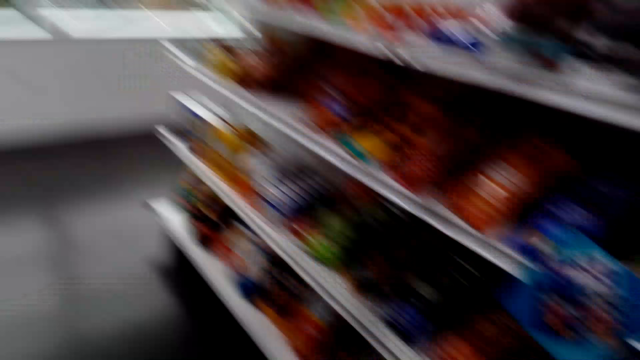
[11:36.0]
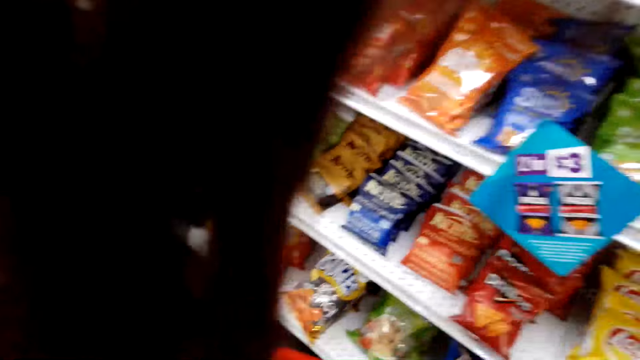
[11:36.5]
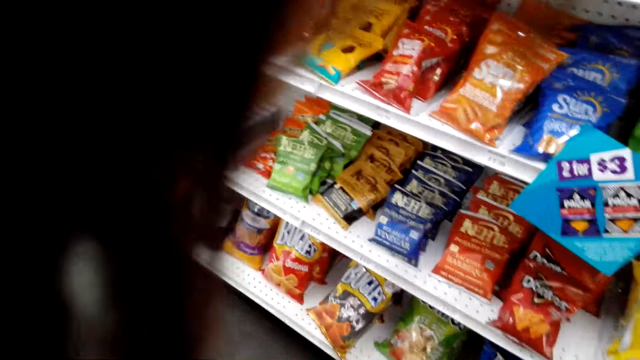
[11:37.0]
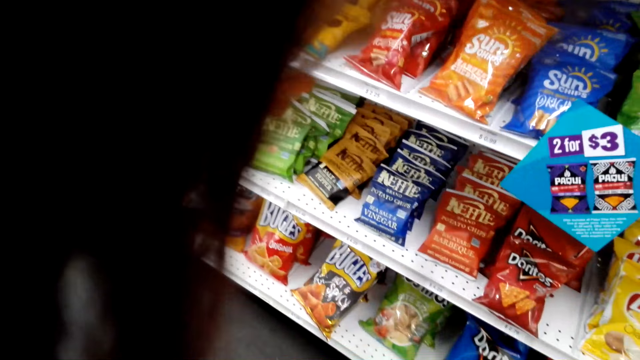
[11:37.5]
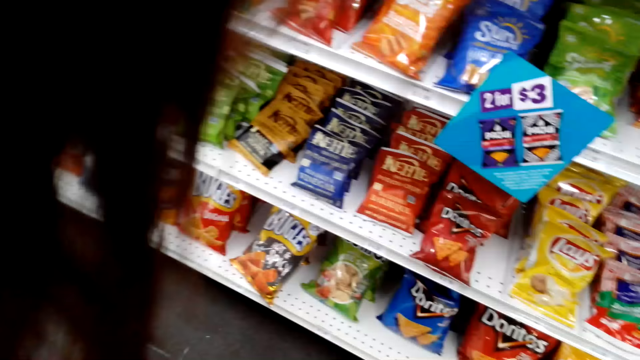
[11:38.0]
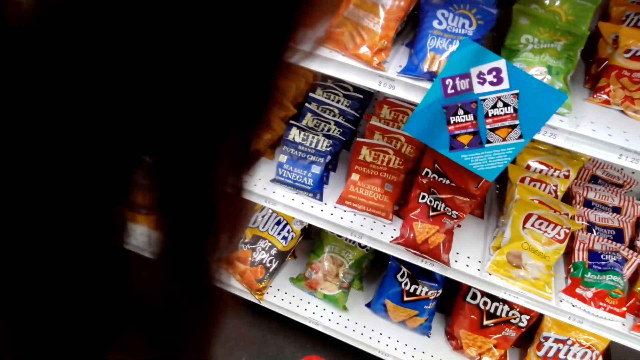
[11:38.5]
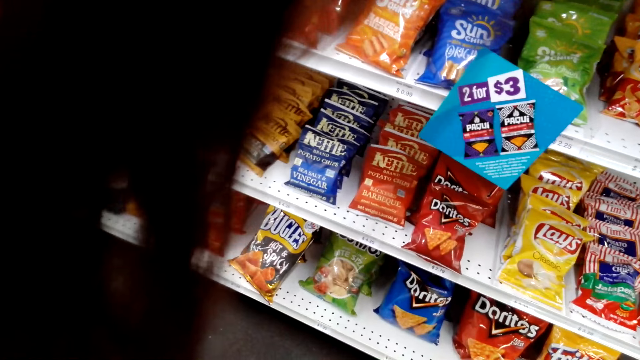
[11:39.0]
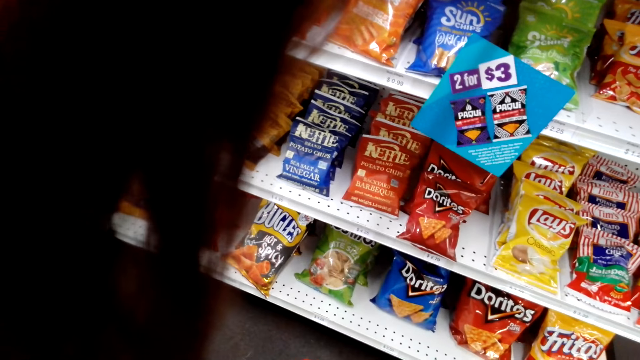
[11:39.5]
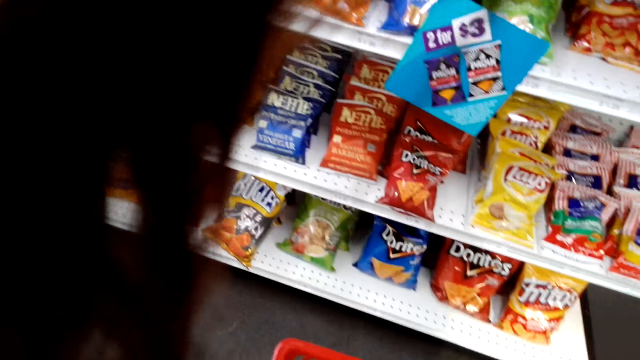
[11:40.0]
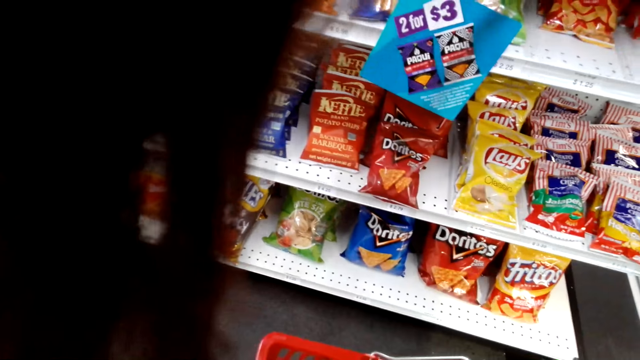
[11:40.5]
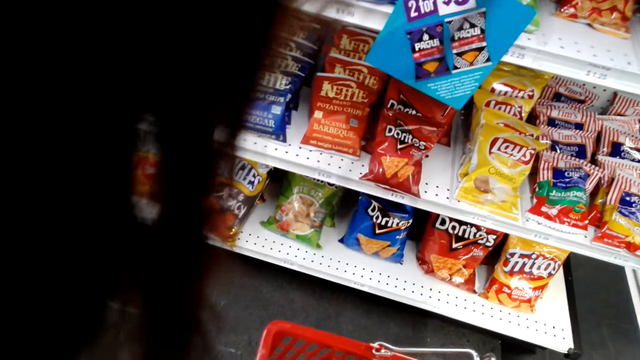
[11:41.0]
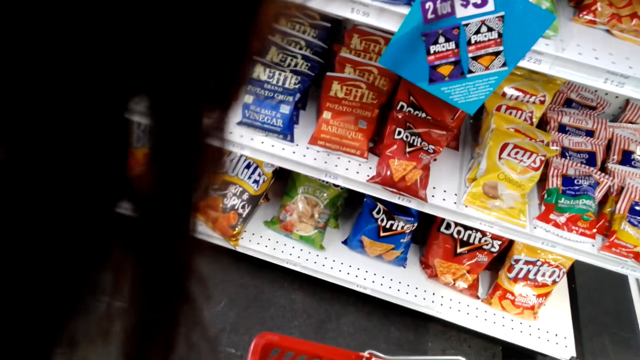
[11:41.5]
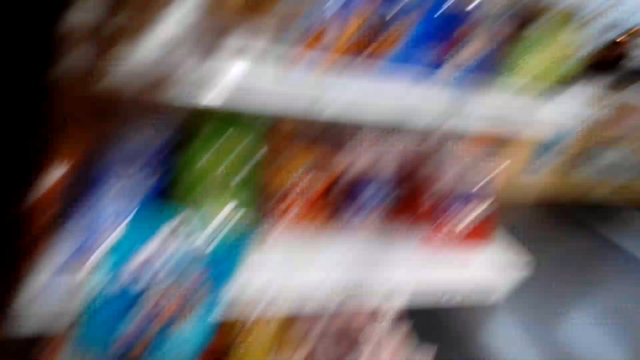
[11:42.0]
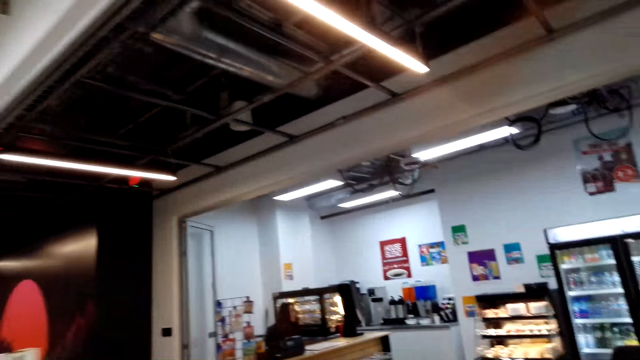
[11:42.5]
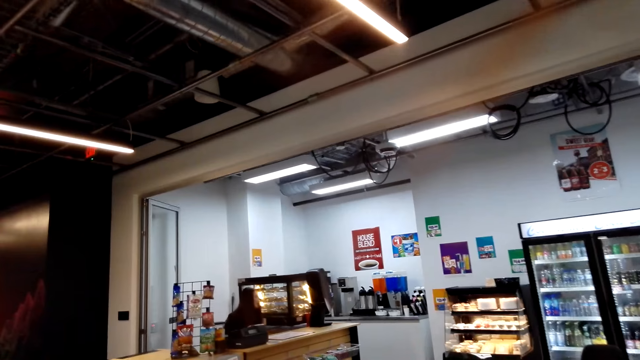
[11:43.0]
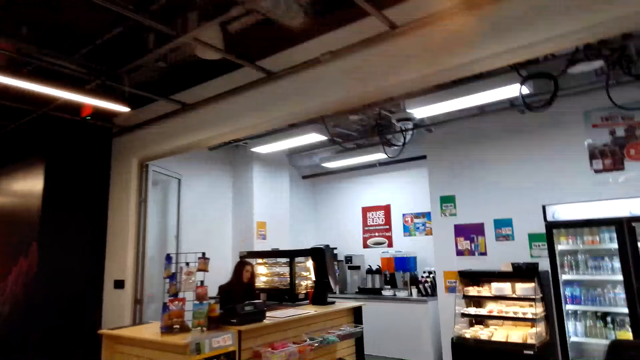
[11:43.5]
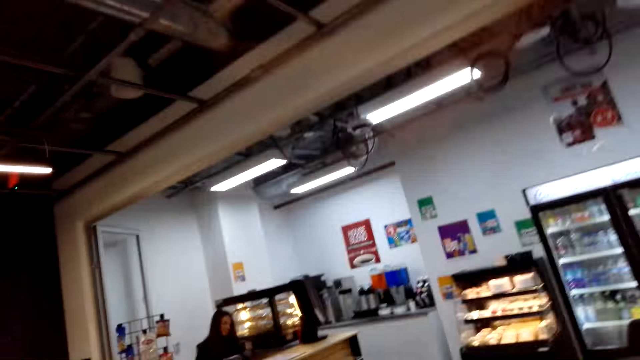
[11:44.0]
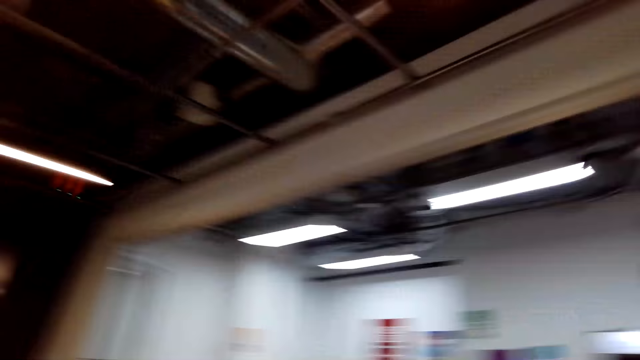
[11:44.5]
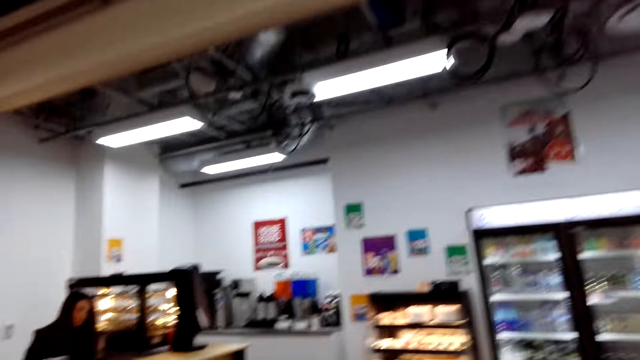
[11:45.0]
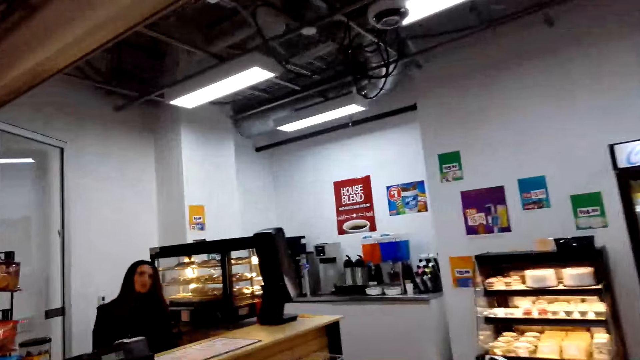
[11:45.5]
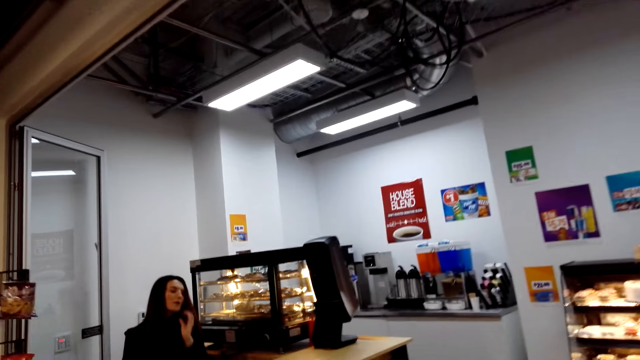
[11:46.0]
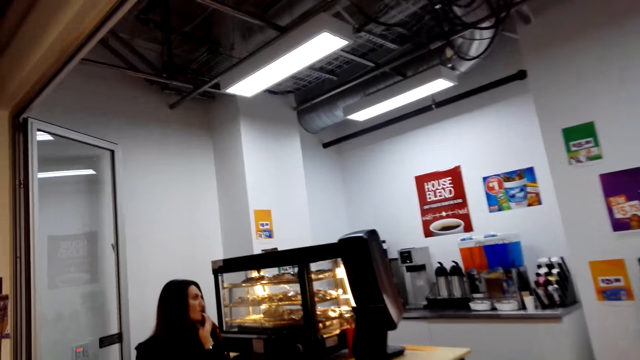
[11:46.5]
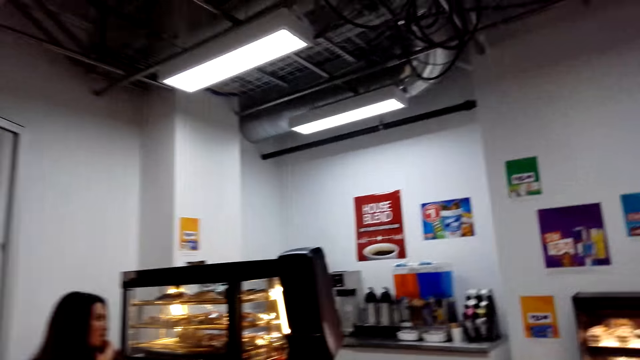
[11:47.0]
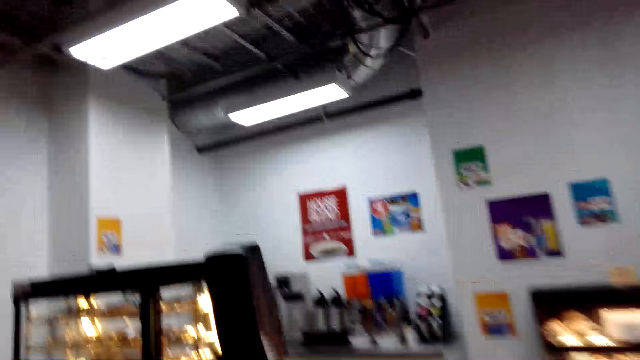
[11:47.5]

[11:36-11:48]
The camera wearer checks the product on the shelf. They look around the supermarket. They walk around the store.

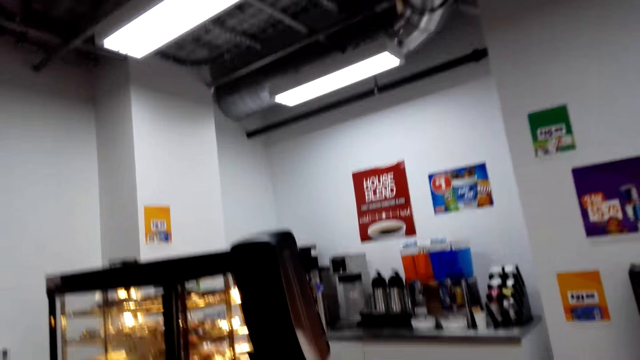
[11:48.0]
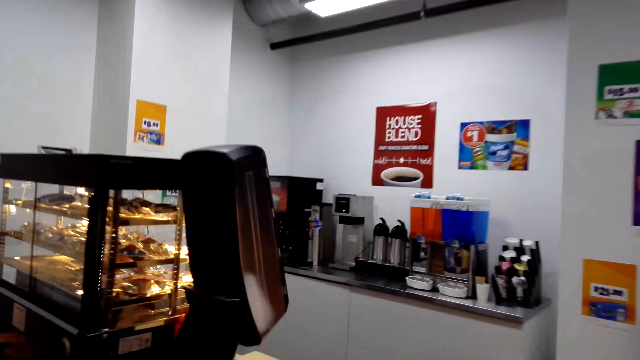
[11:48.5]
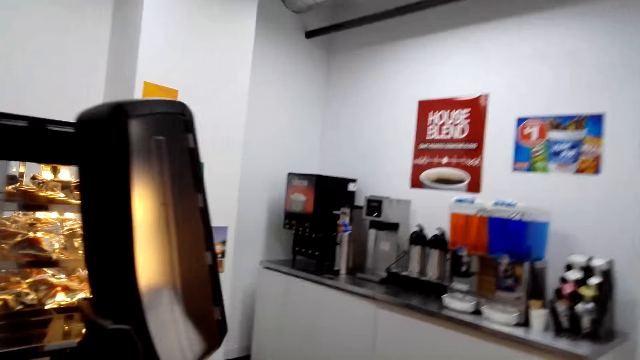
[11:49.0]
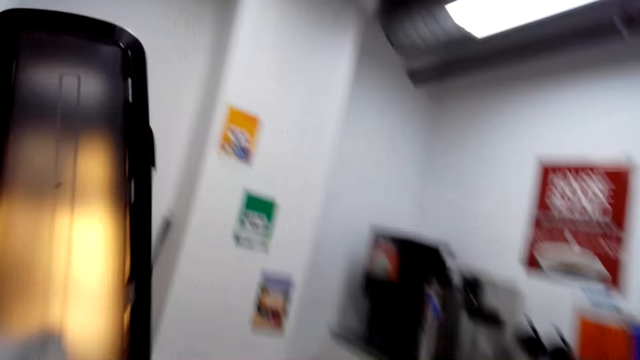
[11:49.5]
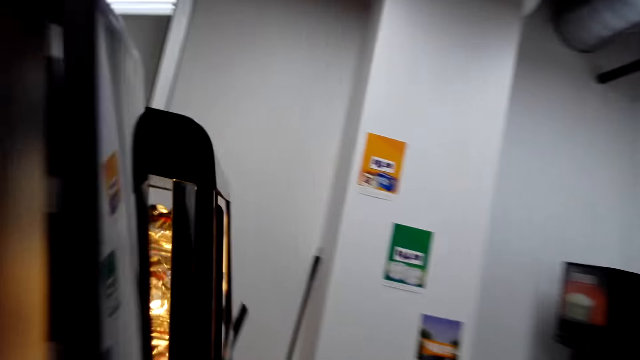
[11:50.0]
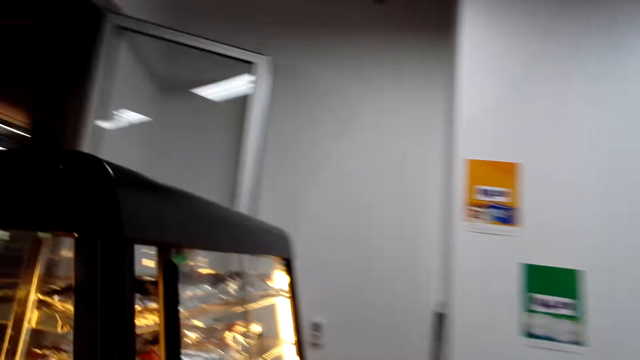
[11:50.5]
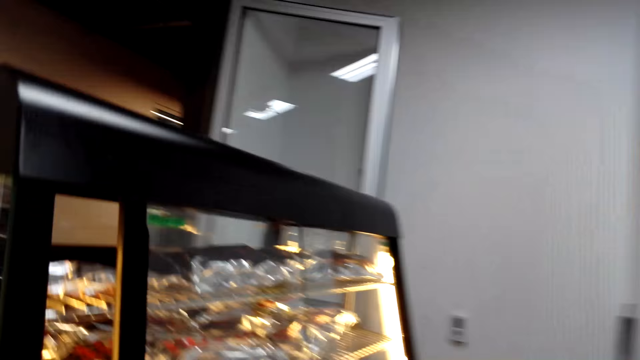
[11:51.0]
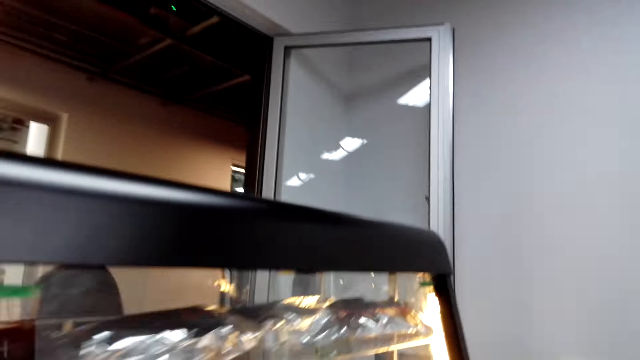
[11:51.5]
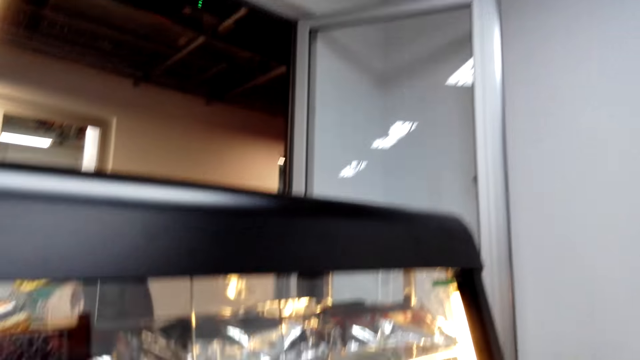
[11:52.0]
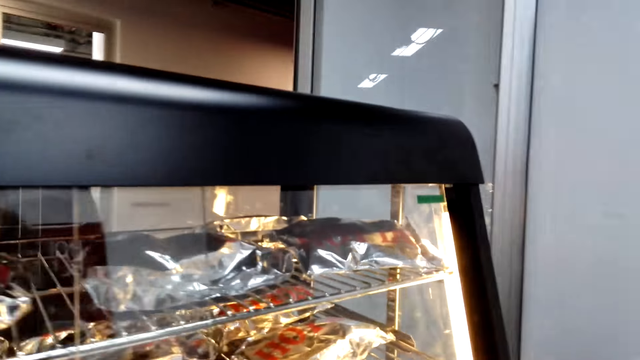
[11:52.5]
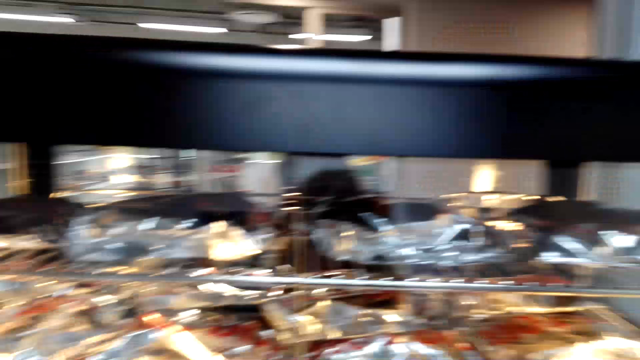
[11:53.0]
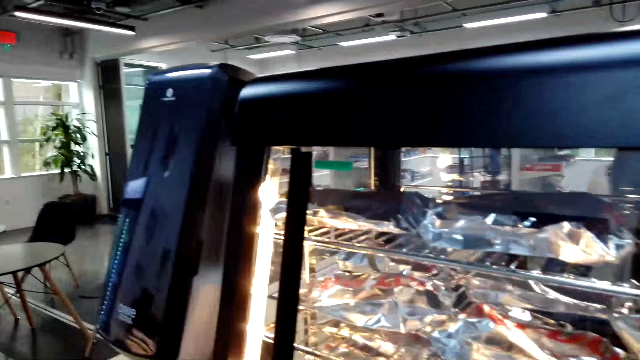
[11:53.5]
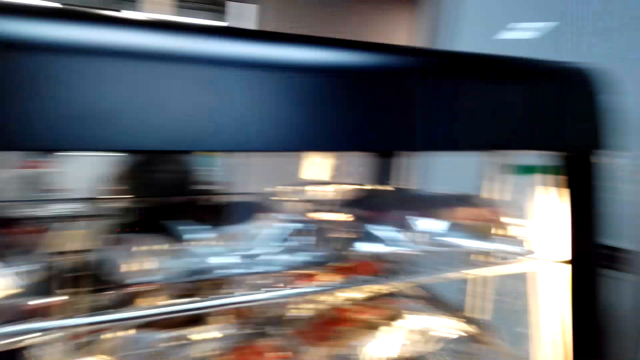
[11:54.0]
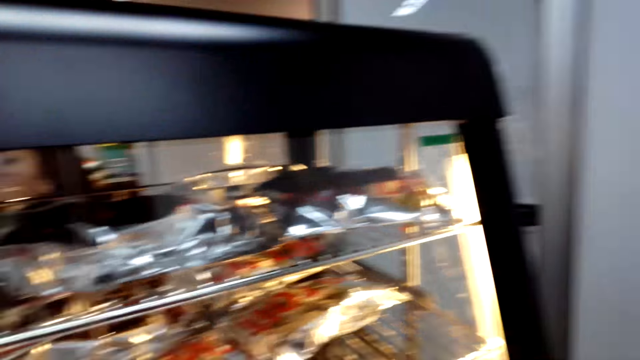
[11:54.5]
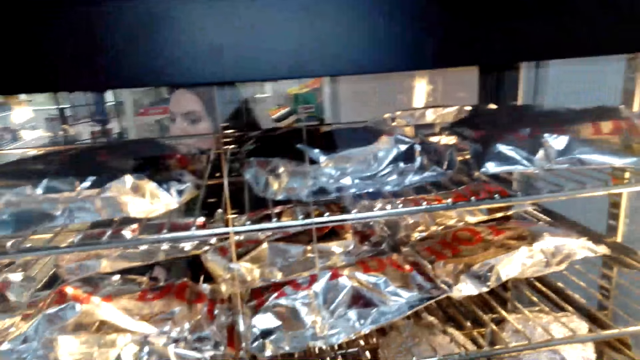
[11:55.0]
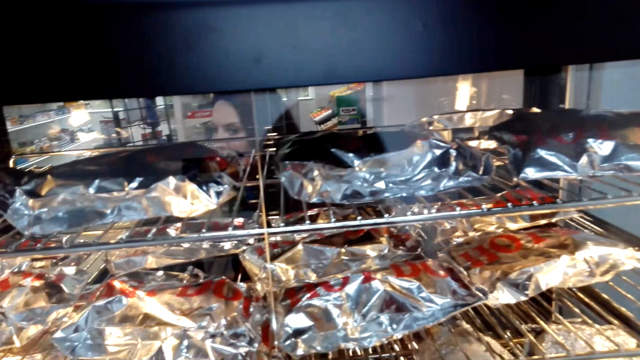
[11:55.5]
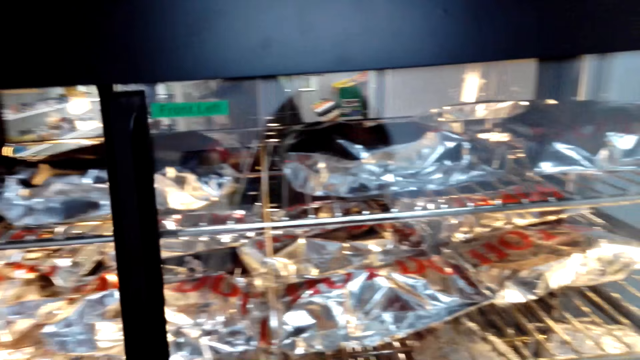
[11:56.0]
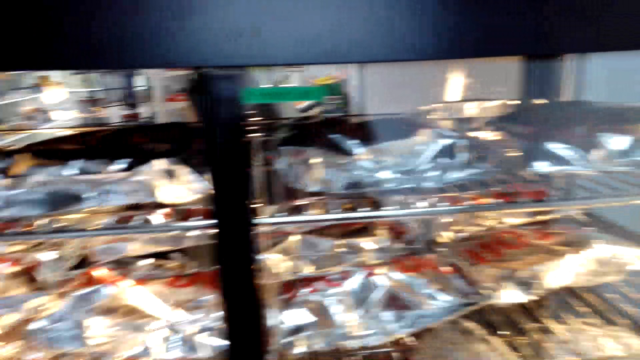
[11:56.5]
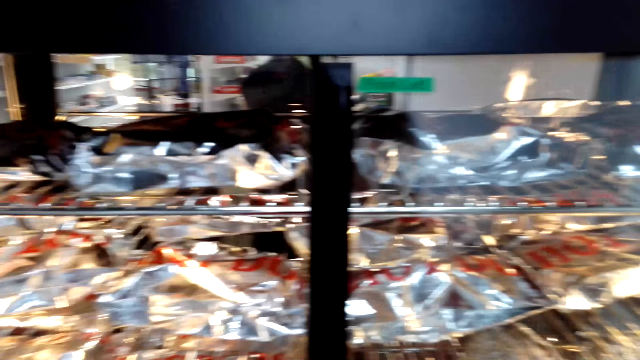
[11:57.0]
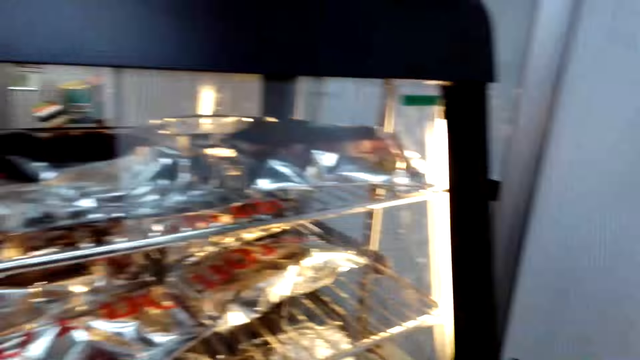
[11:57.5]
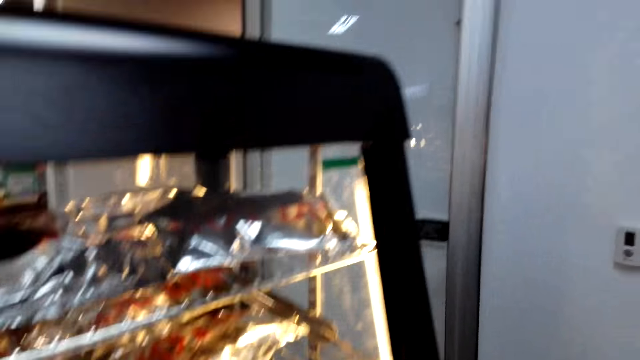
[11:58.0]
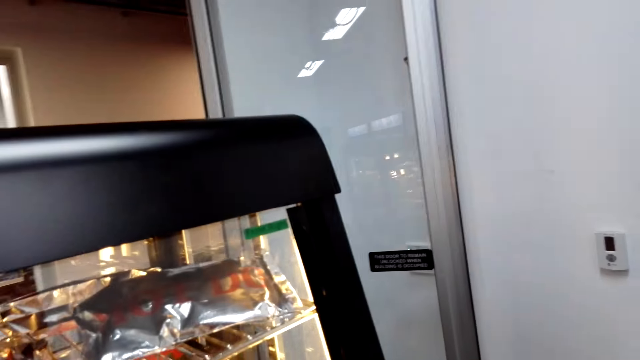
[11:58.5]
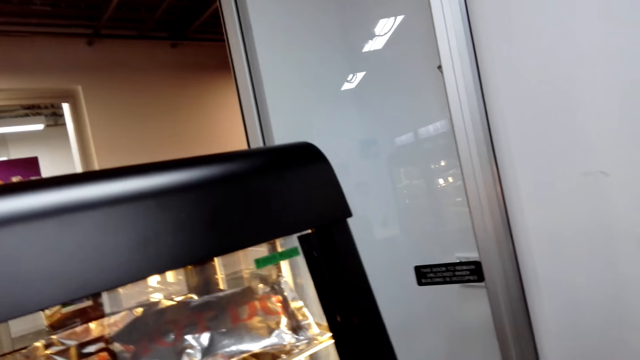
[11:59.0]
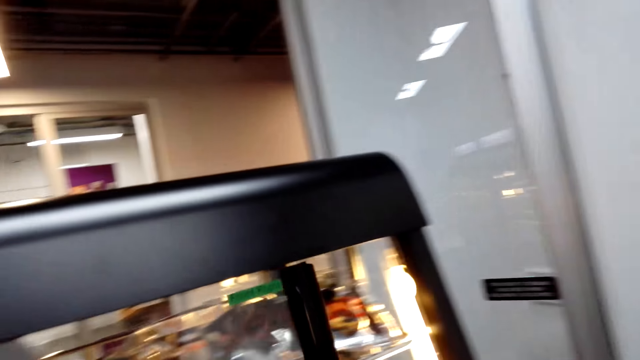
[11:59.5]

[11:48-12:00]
The camera wearer checks out the food on display. They slide open the display.
